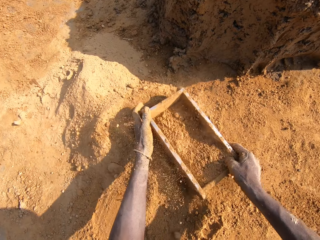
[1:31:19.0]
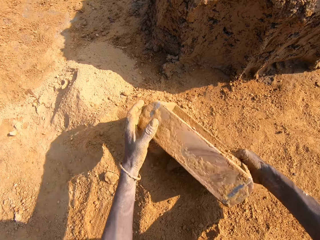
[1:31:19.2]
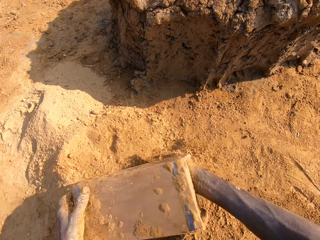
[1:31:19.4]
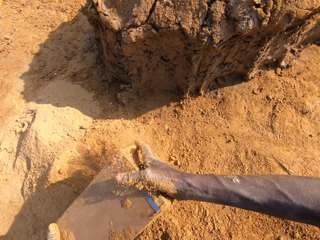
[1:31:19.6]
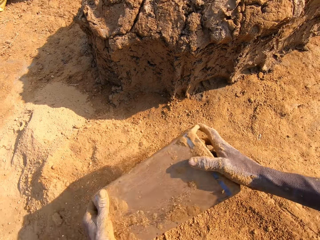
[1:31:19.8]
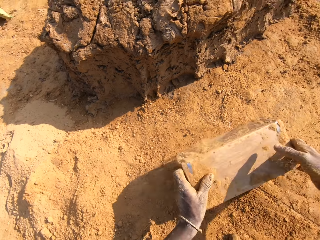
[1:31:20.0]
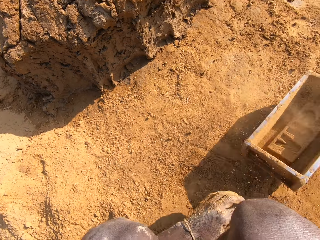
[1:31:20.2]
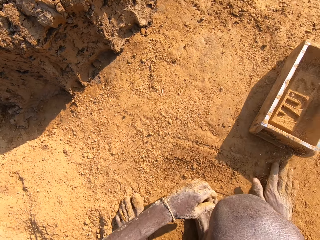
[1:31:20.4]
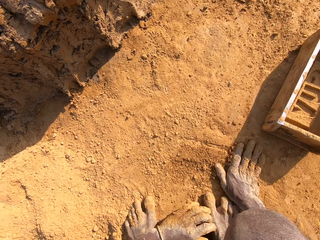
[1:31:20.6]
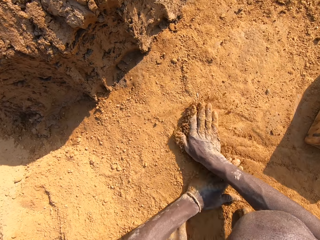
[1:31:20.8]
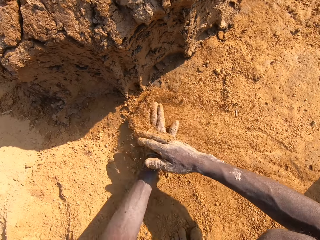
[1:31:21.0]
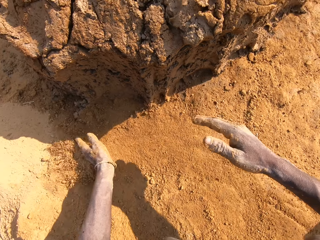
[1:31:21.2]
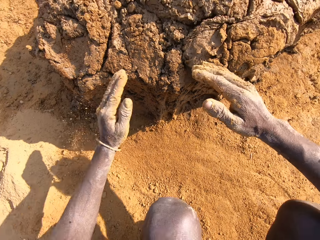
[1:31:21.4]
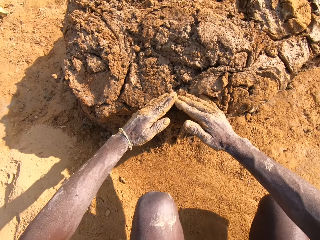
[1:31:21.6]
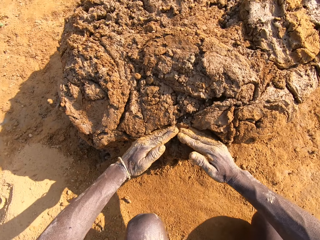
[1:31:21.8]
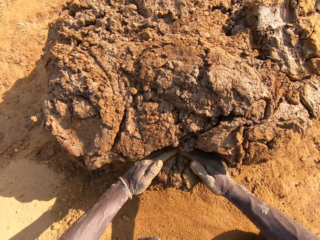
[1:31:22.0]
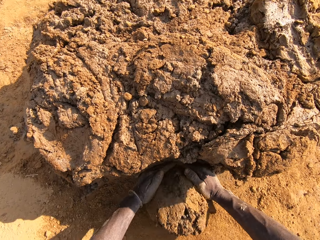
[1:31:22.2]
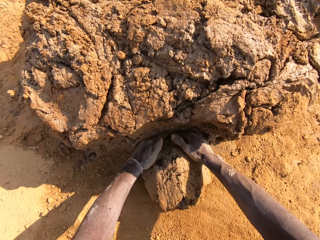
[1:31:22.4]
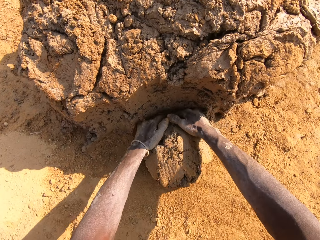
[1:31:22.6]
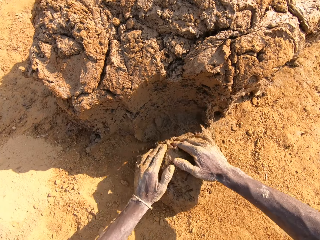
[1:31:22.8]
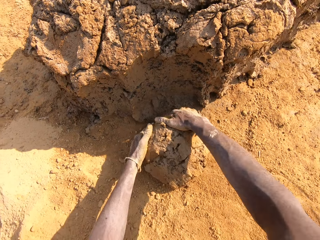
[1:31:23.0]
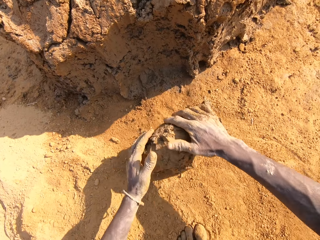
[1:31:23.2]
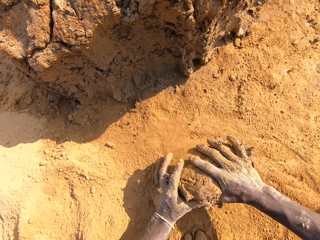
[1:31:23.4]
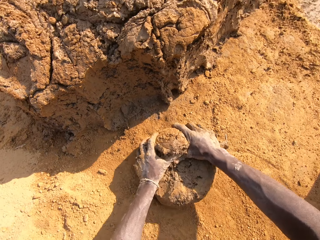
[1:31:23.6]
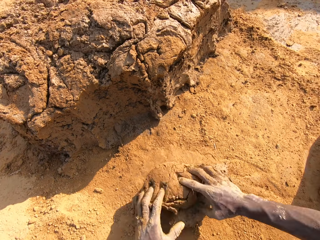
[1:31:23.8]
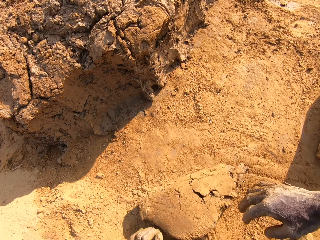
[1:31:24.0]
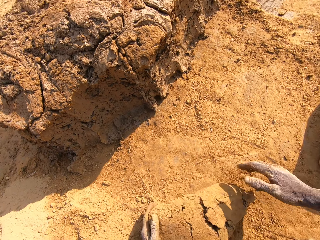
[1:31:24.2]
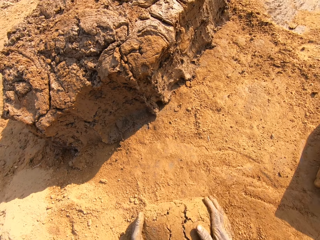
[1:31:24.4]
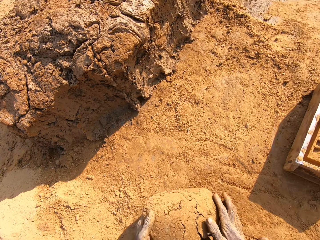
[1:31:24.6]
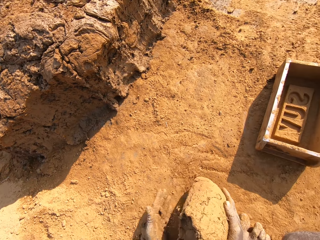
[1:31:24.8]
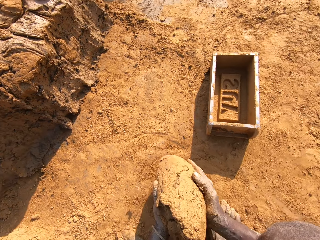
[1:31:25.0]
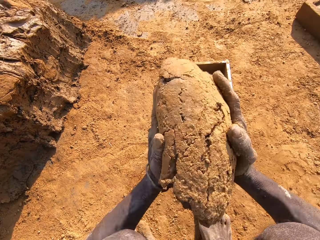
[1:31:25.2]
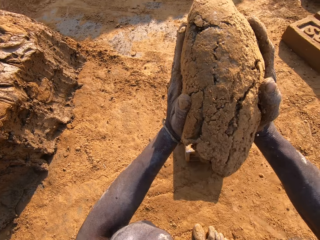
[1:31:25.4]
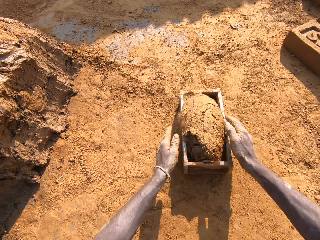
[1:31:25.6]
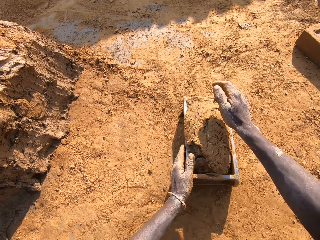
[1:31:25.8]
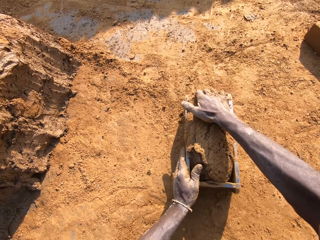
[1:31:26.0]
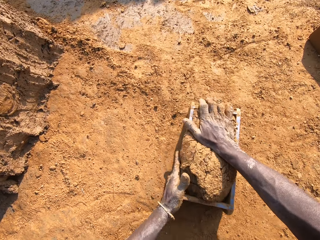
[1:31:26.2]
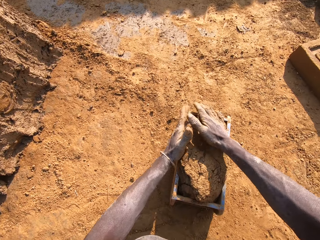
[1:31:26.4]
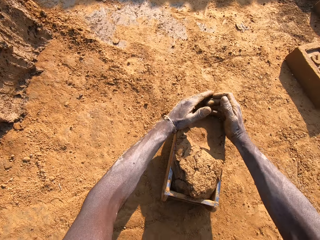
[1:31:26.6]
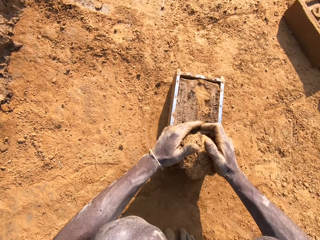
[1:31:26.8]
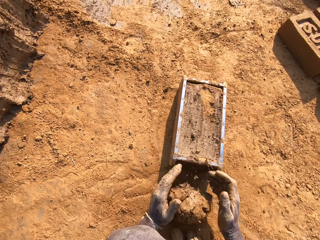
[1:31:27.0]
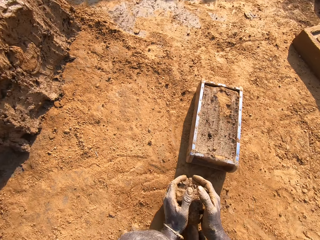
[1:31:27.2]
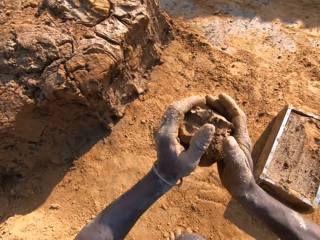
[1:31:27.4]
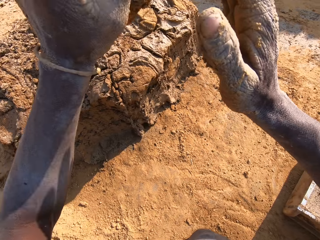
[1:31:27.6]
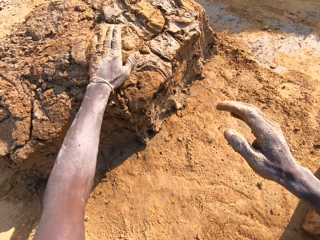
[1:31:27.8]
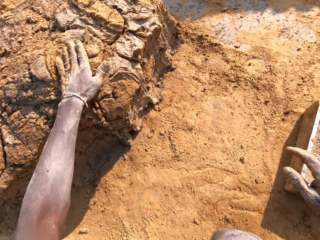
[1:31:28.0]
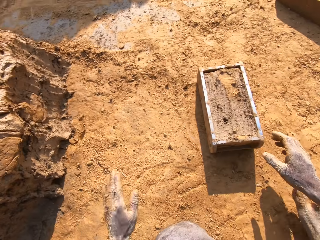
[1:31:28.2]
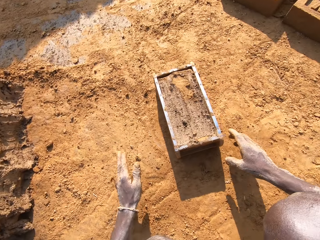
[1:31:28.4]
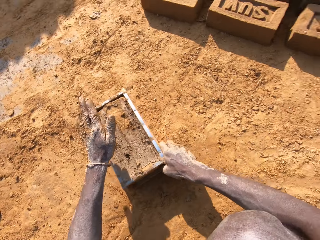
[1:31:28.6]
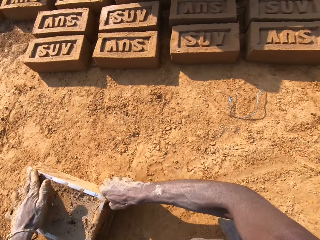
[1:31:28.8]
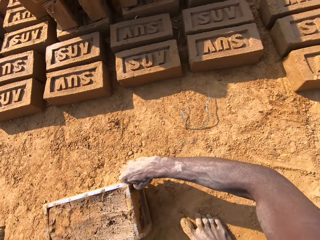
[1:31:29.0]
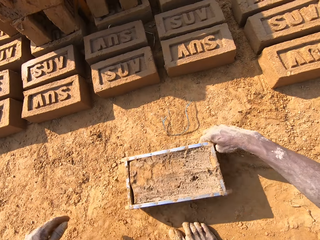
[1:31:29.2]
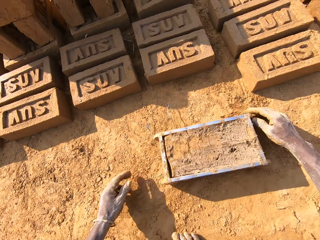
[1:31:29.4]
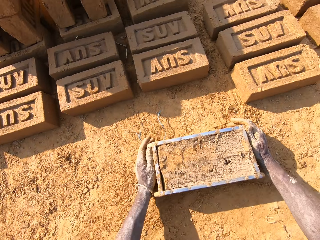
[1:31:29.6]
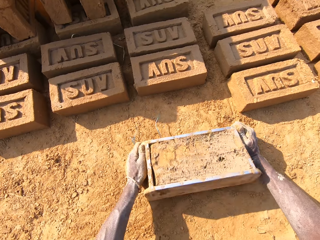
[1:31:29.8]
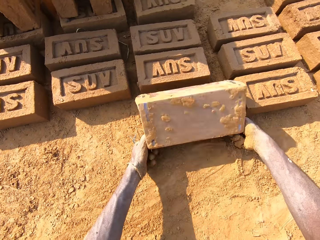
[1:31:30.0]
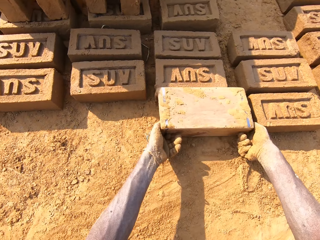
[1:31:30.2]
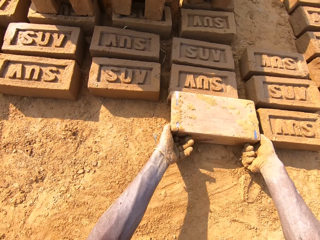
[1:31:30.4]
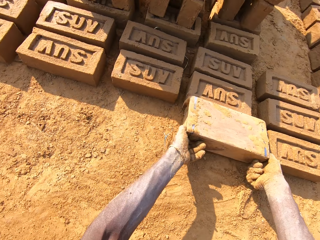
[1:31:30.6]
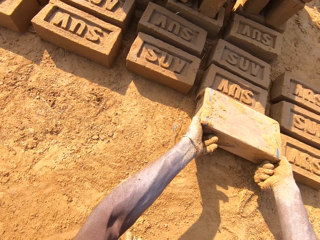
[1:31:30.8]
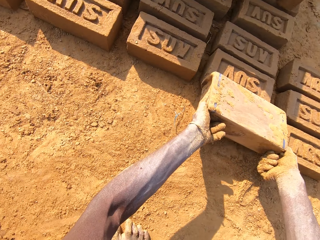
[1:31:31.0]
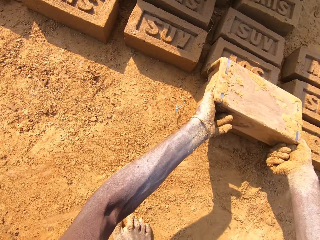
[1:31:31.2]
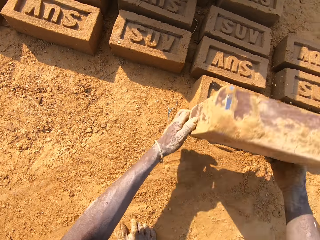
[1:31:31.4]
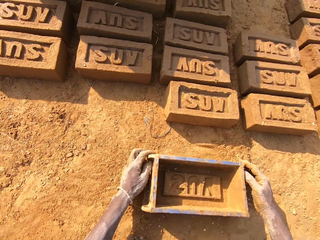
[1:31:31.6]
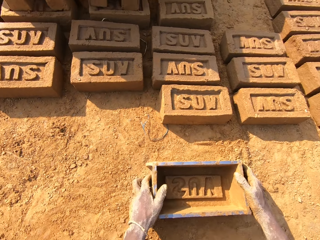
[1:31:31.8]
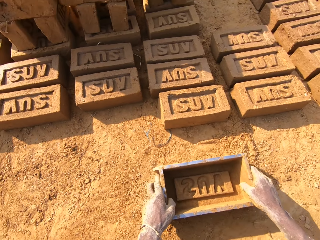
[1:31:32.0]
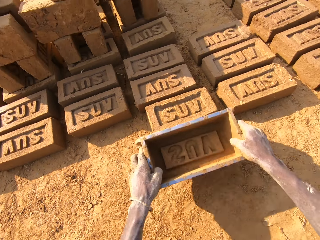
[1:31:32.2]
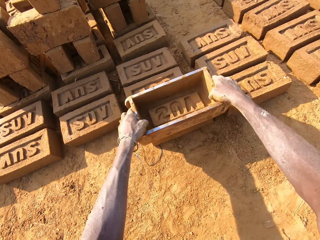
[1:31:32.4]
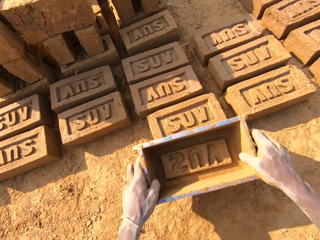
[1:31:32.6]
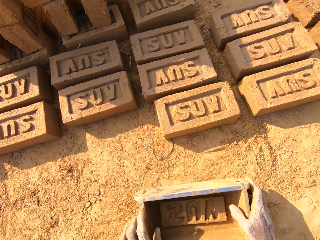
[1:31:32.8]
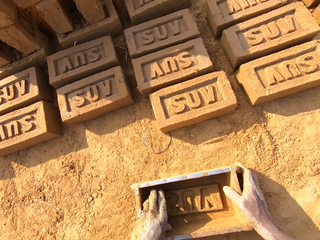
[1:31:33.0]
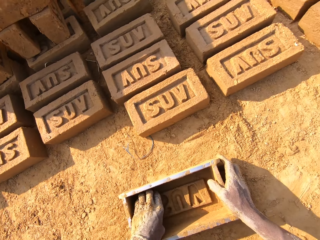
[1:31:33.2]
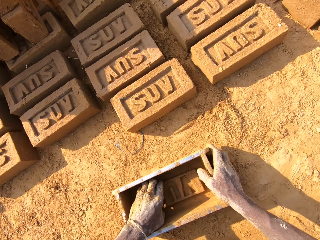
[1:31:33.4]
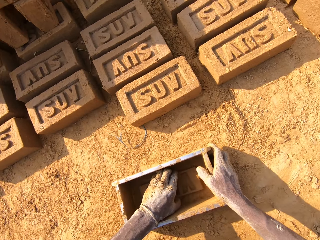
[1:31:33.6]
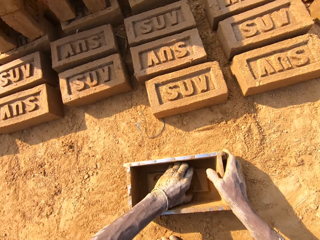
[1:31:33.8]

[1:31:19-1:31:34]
The camera wearer pours the sand in the mould container on the floor and puts the mould container on the floor. He cuts mud with his hands. He molds the clay on the floor. He mixes the mud with soil. He puts the mud in the brick mold. He cuts the mud in the brick mold. He scrapes off the excess mould with his hands. He throws the excess mould on the clay. He puts the brick to the ground. He molds the mould in the container on the floor. He pulls the brick mold.

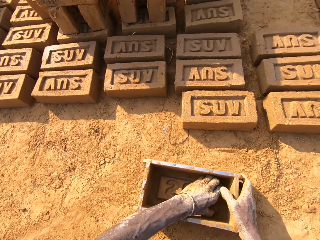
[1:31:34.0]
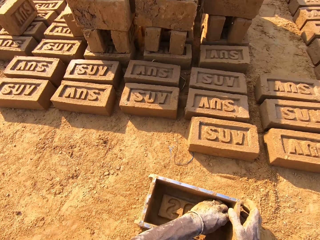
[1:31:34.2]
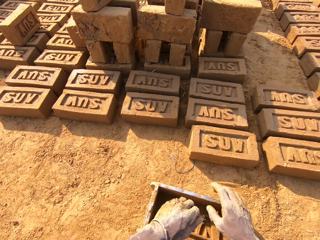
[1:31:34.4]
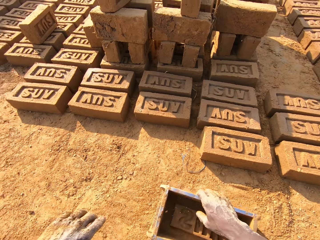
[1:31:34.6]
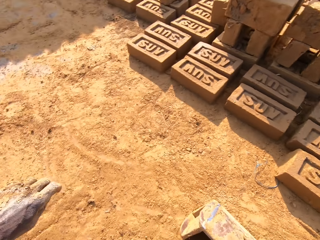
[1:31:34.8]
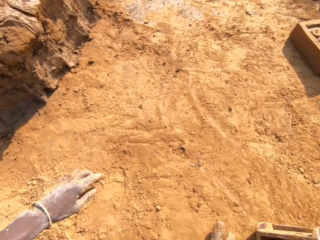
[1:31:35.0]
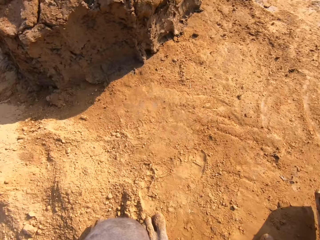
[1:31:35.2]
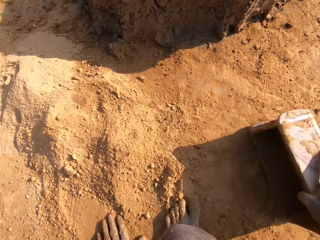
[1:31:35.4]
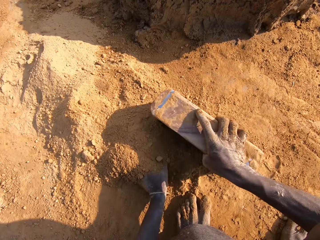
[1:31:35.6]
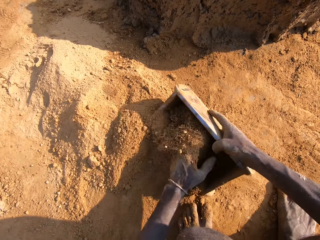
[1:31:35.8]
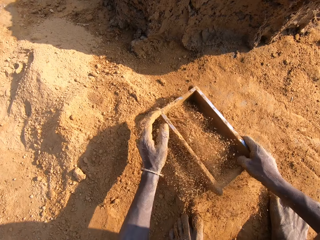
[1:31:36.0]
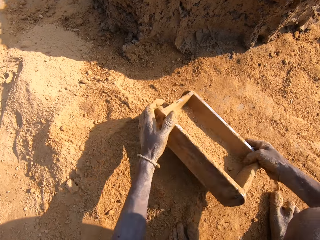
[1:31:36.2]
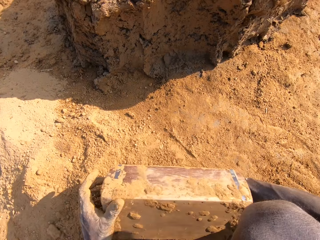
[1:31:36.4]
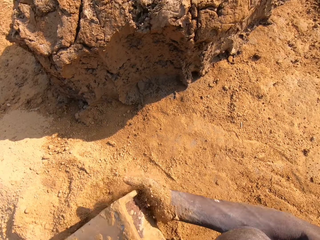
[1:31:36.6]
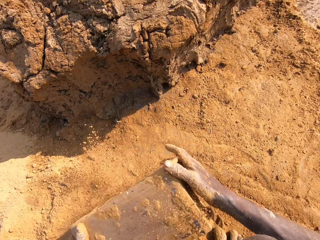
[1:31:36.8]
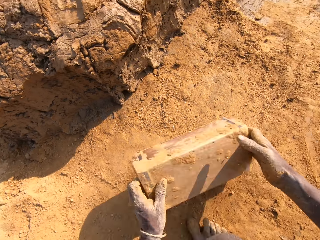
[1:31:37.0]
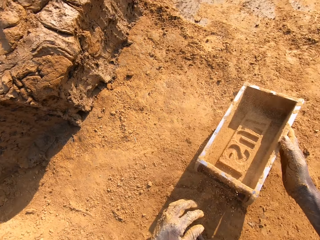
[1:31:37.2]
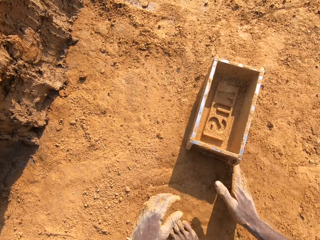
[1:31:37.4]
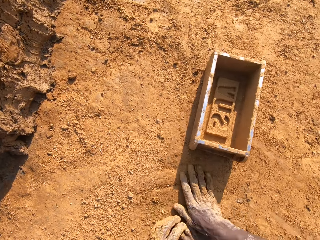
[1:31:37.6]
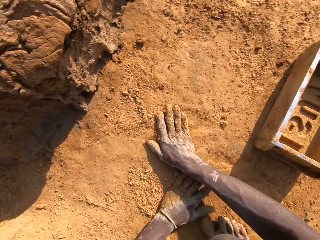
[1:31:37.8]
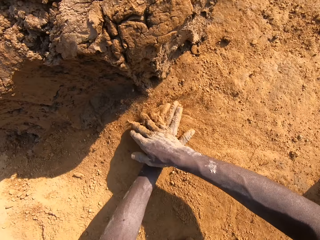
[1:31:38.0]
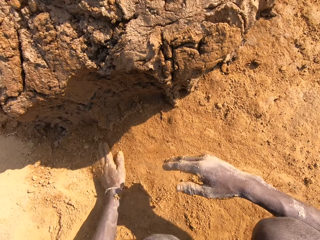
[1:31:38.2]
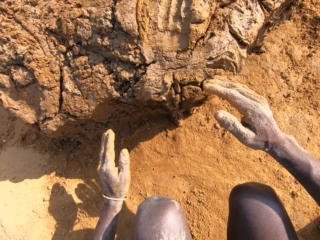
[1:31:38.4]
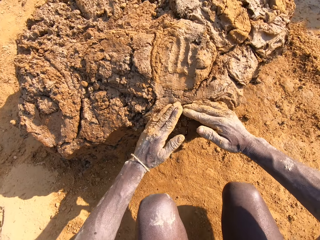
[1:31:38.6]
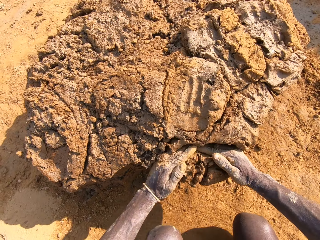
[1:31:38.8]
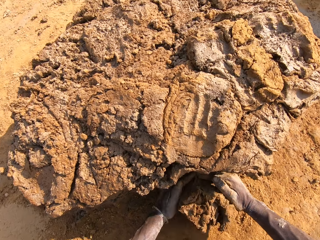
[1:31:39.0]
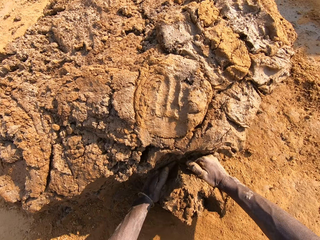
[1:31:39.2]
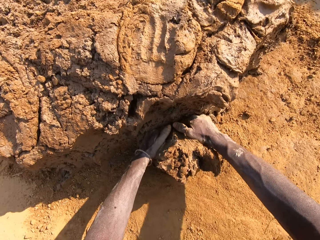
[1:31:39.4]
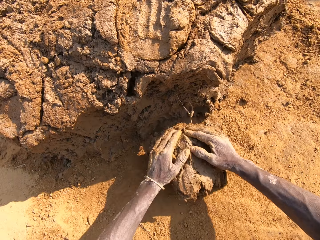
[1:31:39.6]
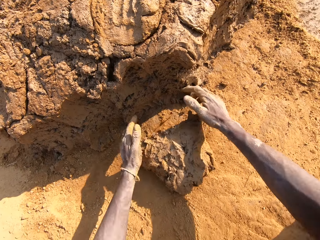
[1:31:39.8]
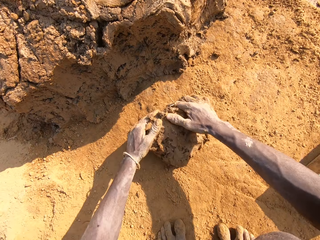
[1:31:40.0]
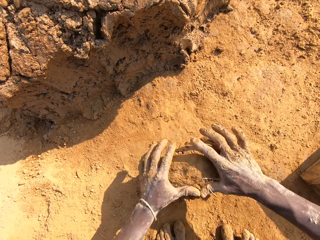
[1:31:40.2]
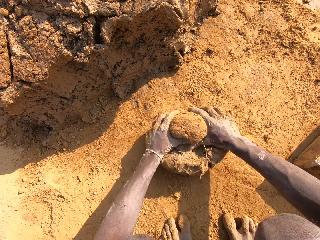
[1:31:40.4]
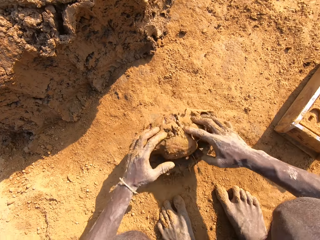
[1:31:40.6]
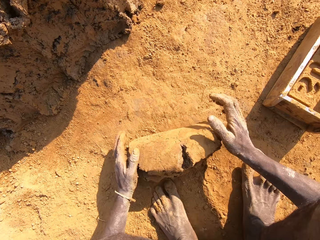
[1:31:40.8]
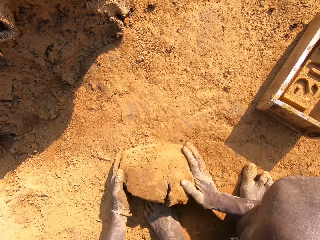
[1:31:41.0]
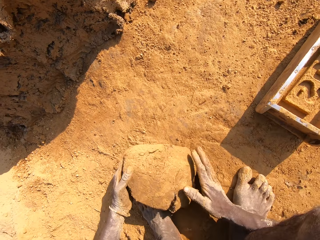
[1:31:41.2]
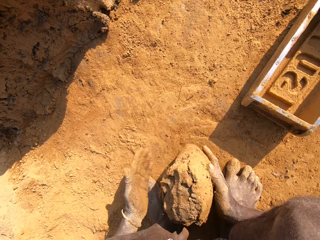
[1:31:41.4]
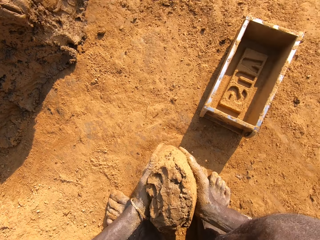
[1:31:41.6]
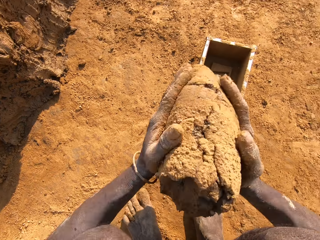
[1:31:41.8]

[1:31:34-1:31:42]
The camera wearer puts soil or sand in the brick mold. He pours the sand in the mould container on the floor and puts the mould container on the floor. He cuts mud with his hands. He molds the clay on the floor. He mixes the mud with the soil.
